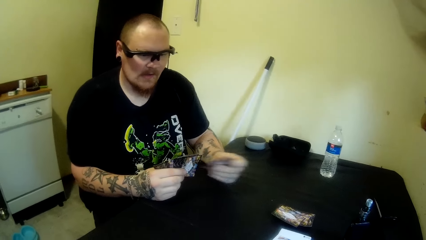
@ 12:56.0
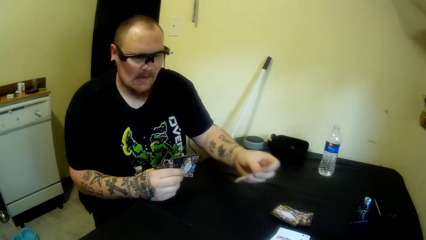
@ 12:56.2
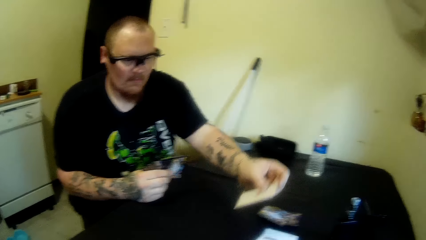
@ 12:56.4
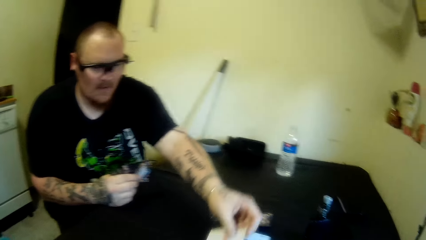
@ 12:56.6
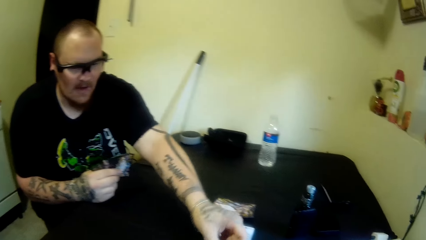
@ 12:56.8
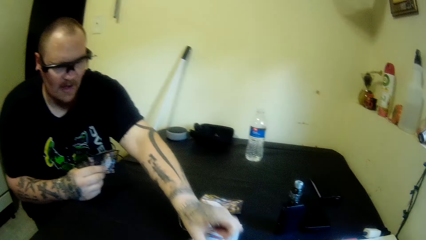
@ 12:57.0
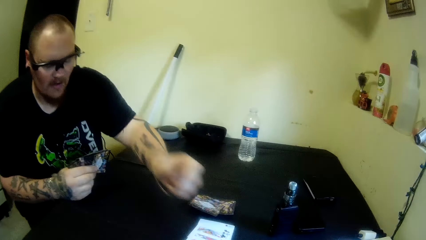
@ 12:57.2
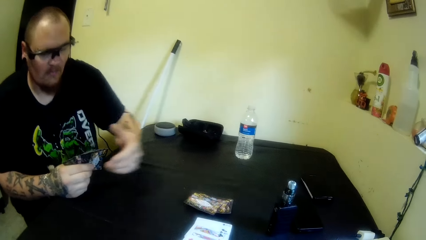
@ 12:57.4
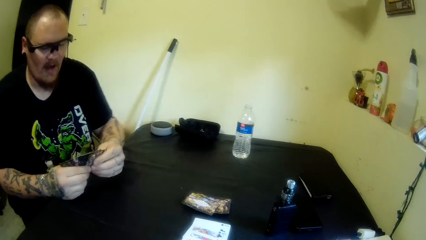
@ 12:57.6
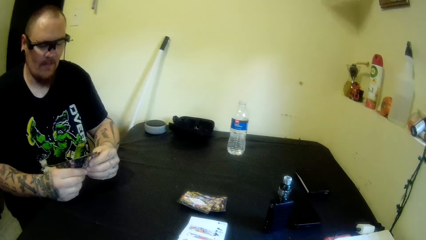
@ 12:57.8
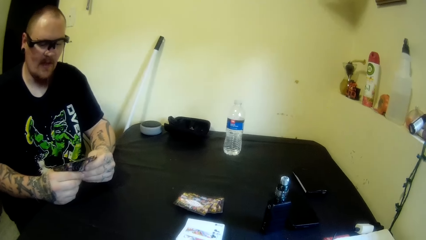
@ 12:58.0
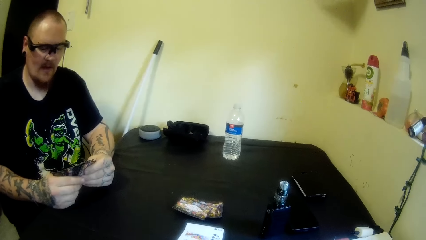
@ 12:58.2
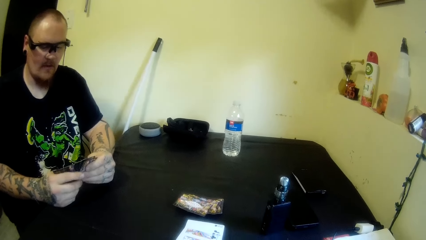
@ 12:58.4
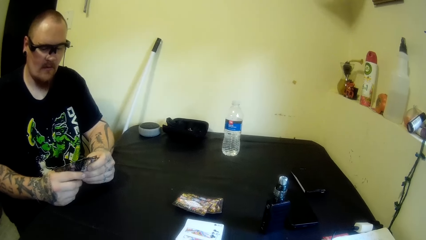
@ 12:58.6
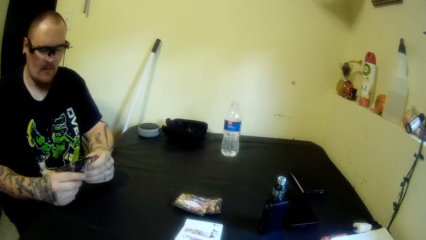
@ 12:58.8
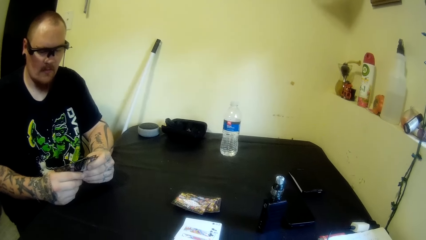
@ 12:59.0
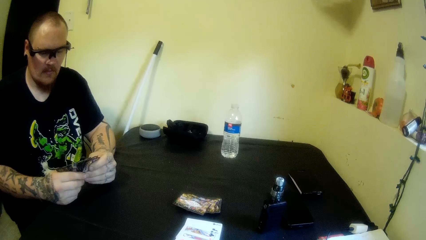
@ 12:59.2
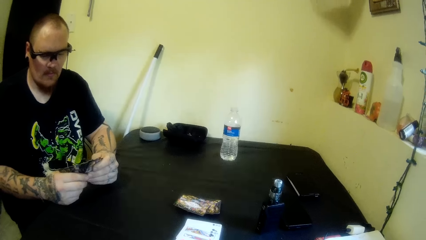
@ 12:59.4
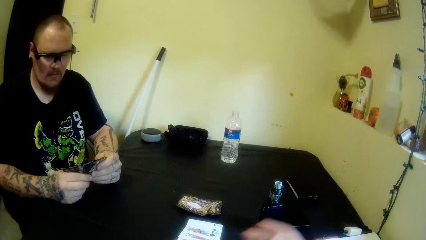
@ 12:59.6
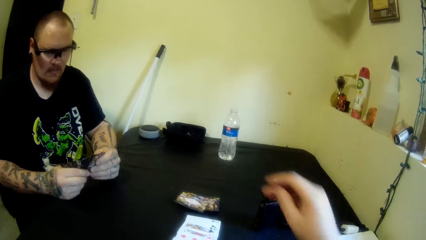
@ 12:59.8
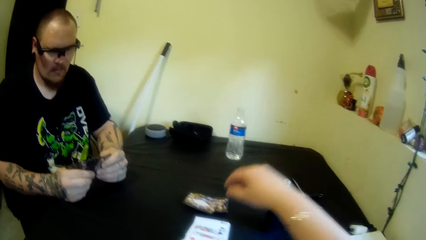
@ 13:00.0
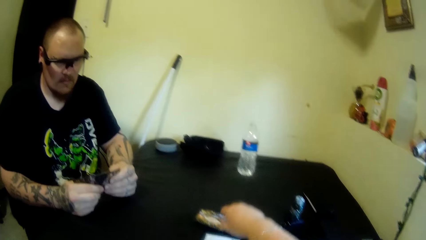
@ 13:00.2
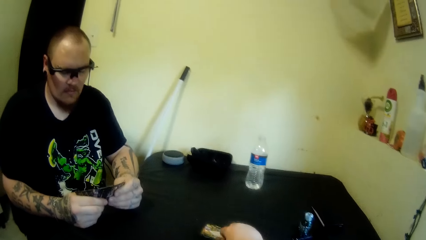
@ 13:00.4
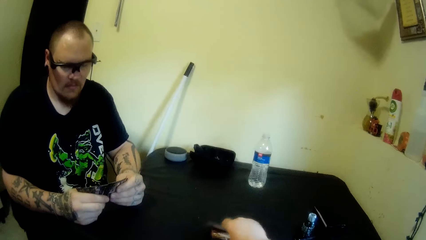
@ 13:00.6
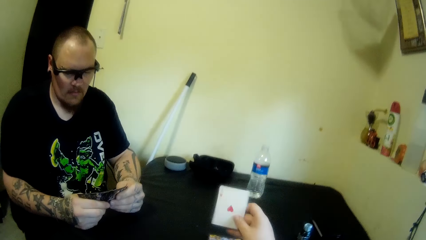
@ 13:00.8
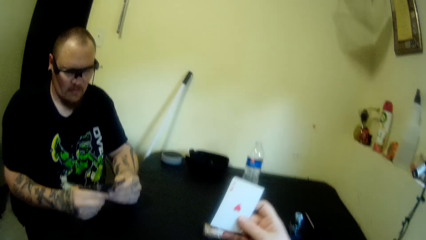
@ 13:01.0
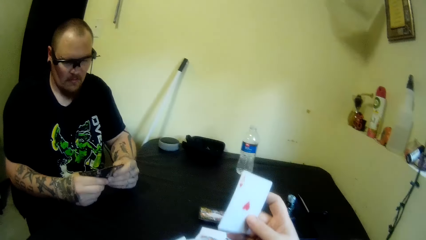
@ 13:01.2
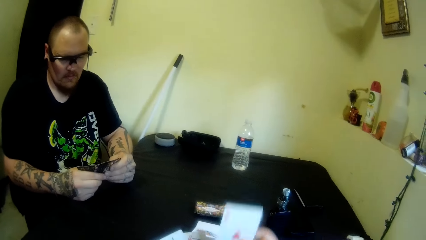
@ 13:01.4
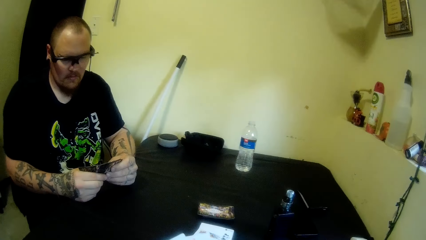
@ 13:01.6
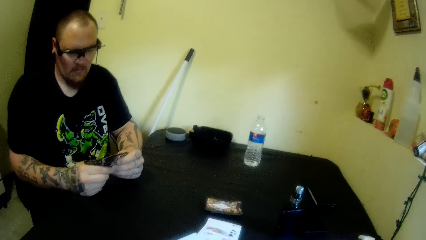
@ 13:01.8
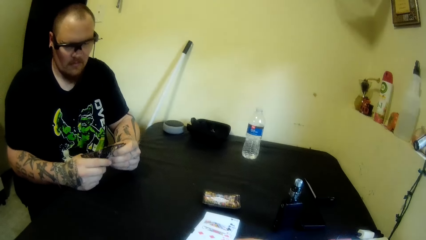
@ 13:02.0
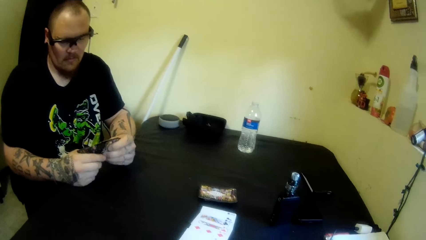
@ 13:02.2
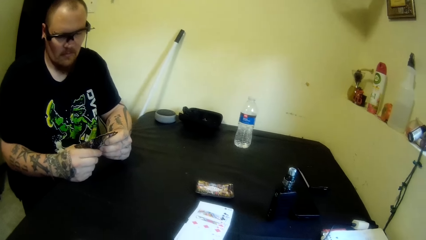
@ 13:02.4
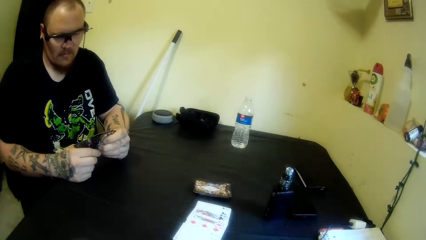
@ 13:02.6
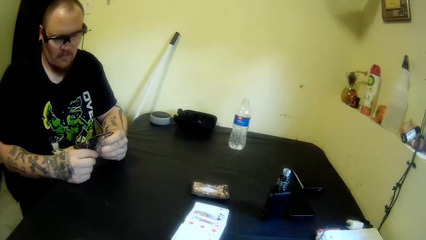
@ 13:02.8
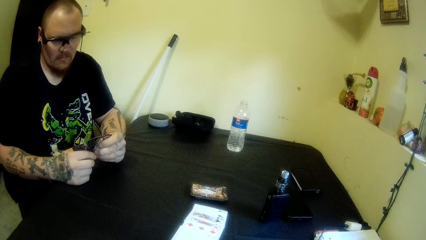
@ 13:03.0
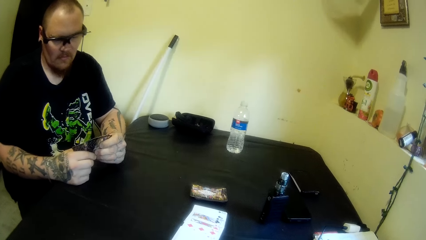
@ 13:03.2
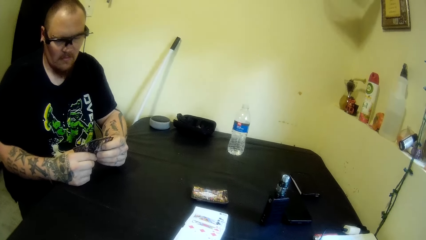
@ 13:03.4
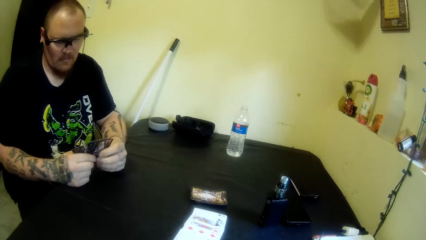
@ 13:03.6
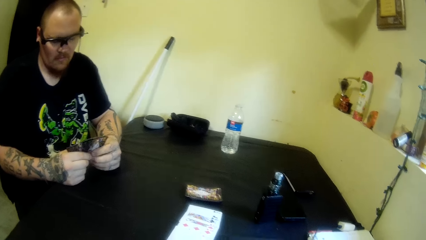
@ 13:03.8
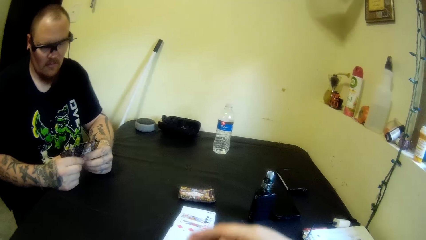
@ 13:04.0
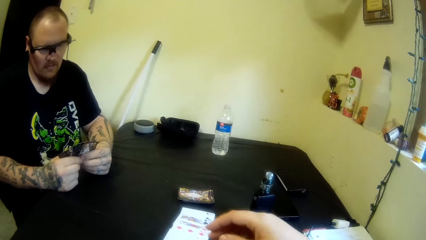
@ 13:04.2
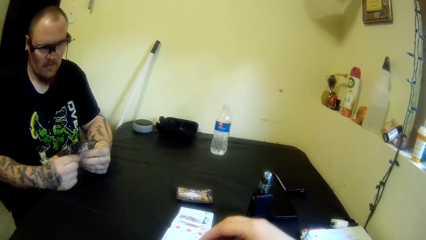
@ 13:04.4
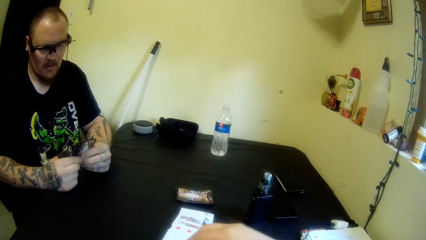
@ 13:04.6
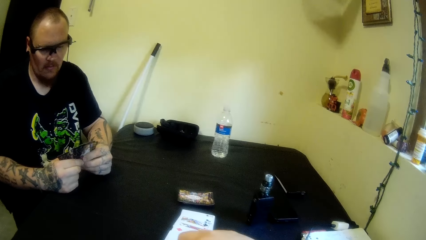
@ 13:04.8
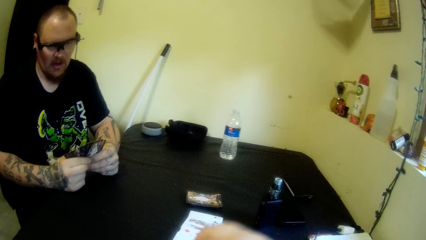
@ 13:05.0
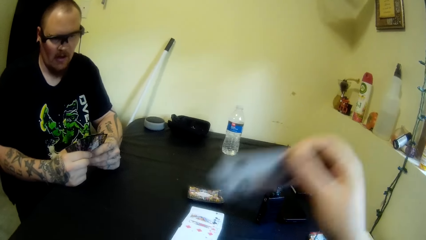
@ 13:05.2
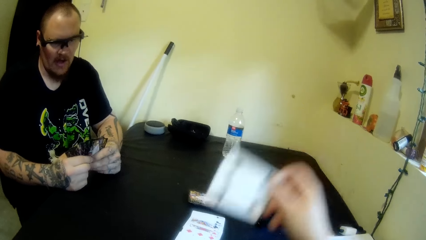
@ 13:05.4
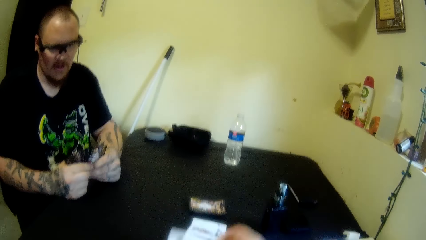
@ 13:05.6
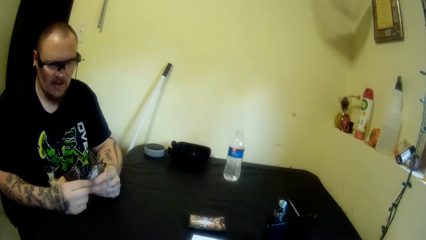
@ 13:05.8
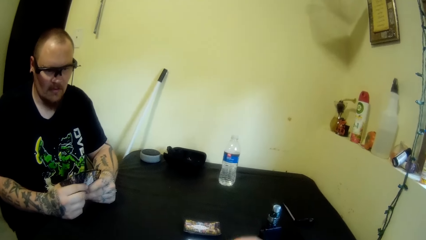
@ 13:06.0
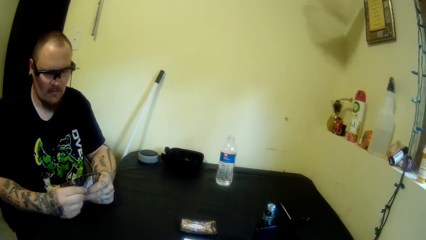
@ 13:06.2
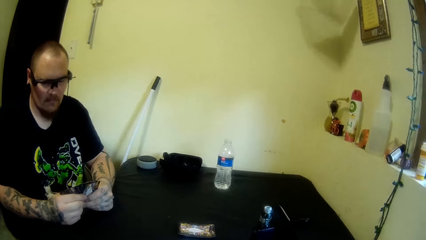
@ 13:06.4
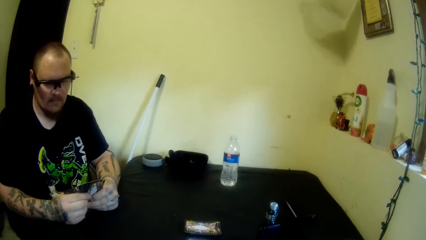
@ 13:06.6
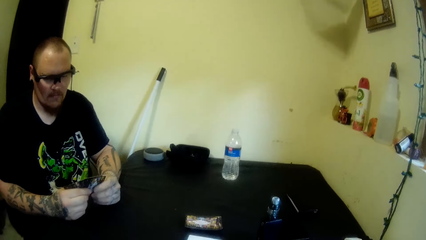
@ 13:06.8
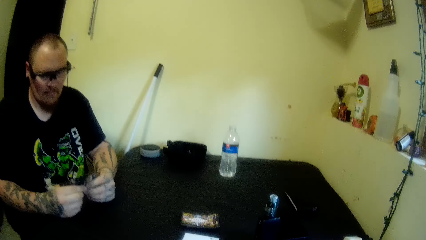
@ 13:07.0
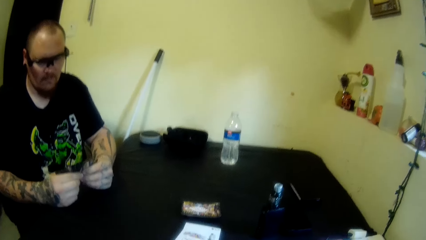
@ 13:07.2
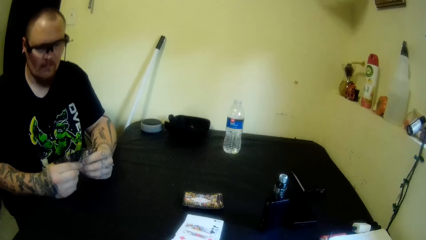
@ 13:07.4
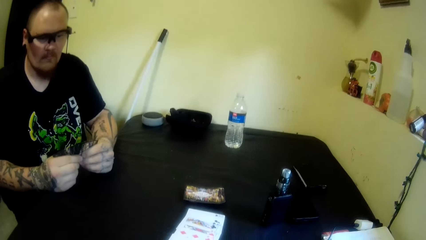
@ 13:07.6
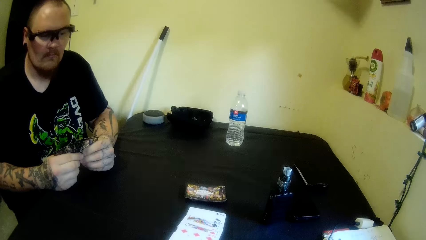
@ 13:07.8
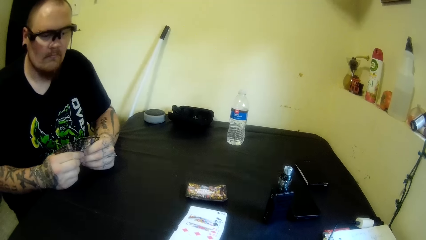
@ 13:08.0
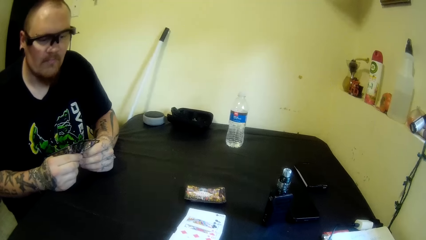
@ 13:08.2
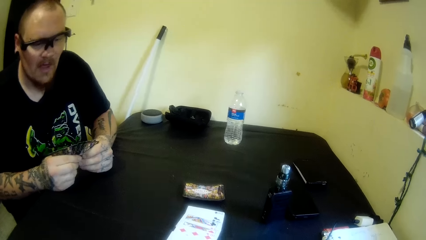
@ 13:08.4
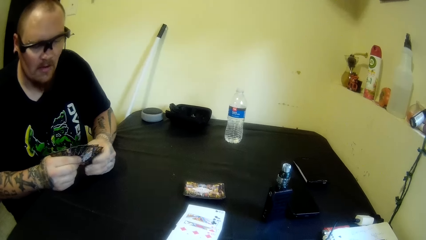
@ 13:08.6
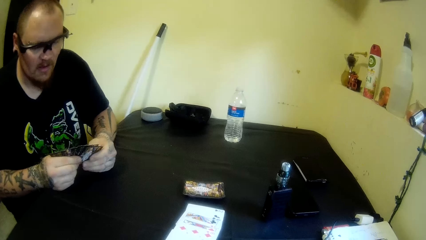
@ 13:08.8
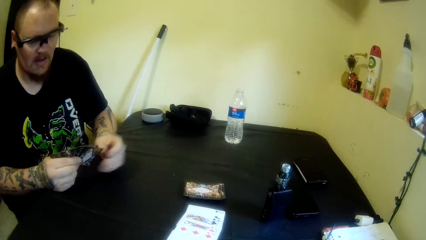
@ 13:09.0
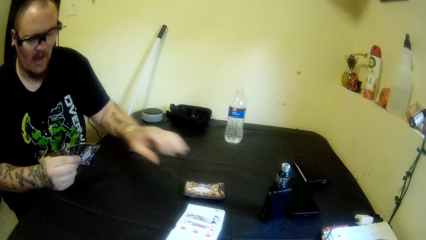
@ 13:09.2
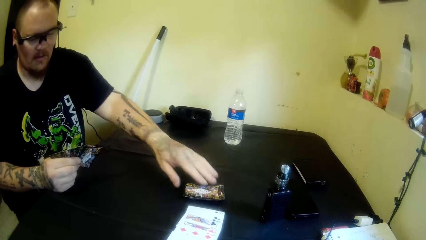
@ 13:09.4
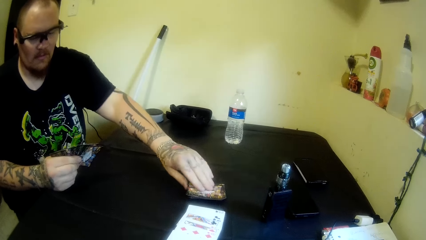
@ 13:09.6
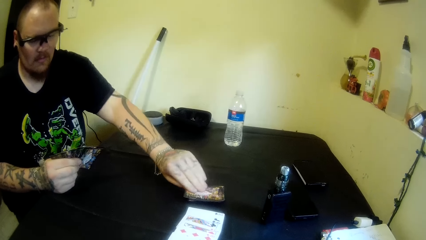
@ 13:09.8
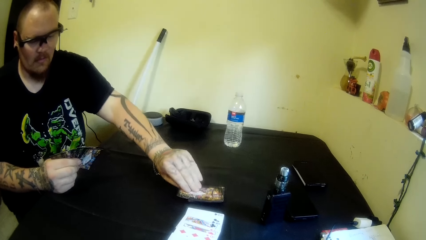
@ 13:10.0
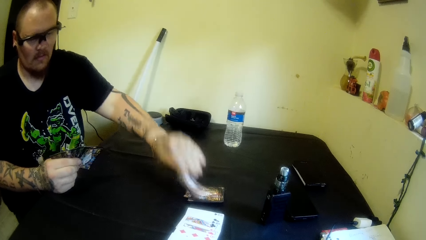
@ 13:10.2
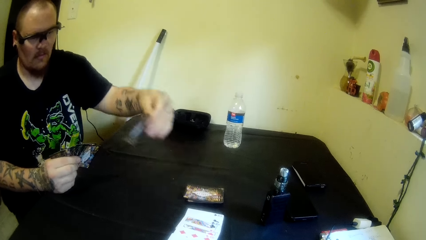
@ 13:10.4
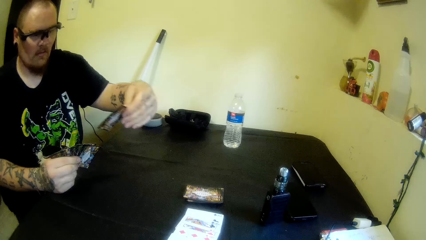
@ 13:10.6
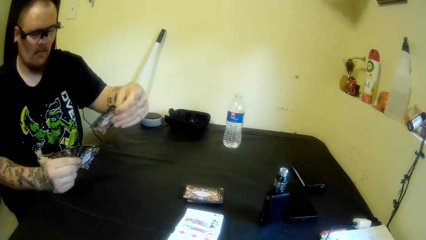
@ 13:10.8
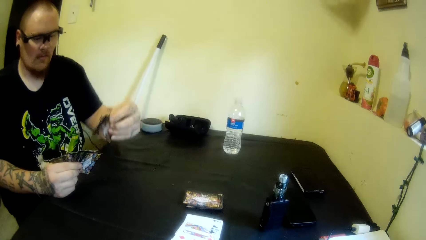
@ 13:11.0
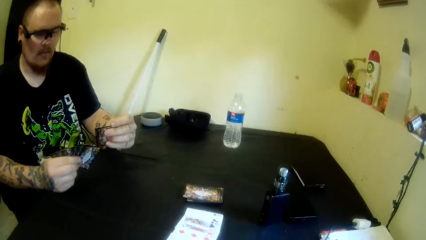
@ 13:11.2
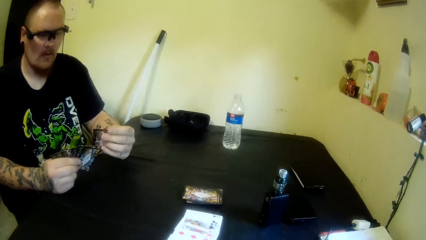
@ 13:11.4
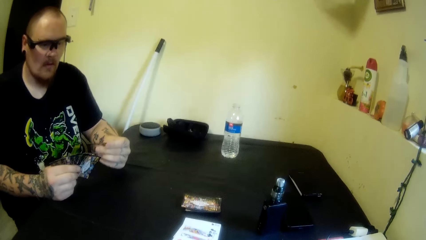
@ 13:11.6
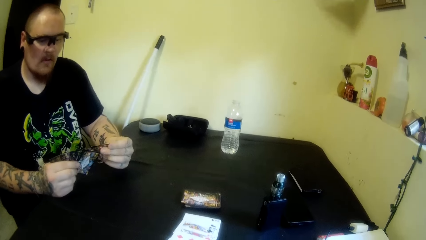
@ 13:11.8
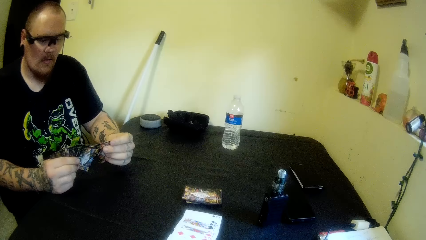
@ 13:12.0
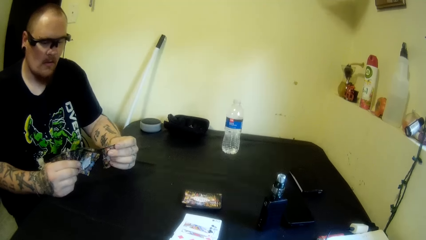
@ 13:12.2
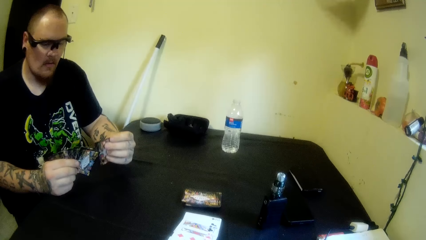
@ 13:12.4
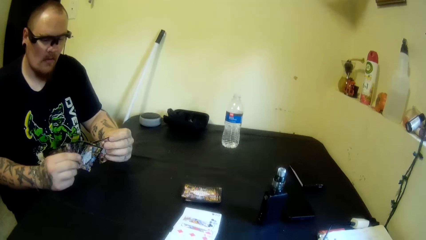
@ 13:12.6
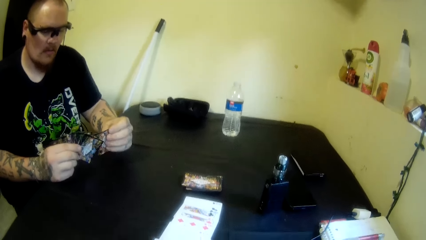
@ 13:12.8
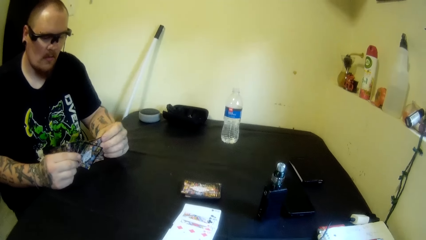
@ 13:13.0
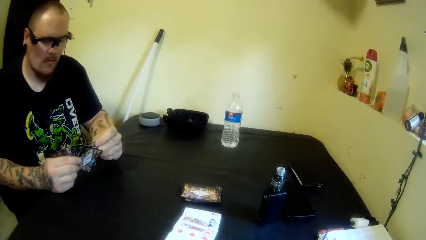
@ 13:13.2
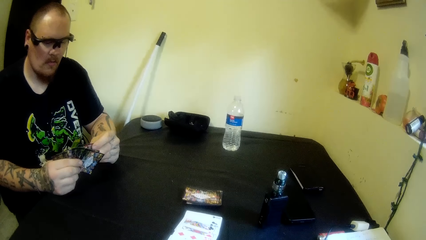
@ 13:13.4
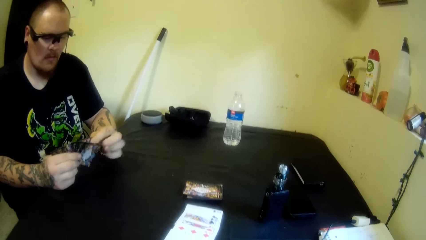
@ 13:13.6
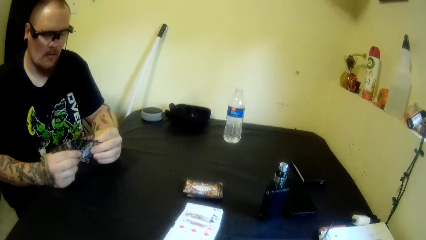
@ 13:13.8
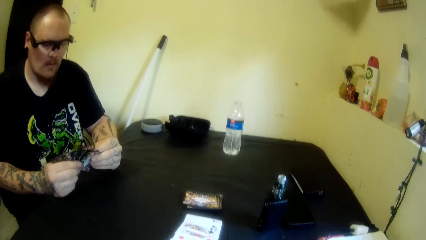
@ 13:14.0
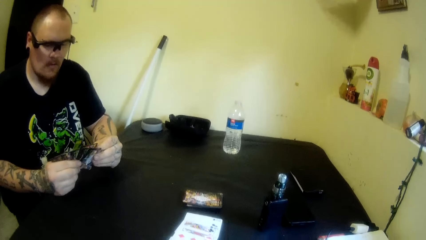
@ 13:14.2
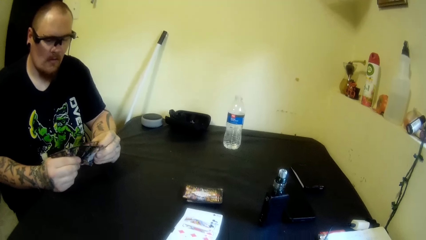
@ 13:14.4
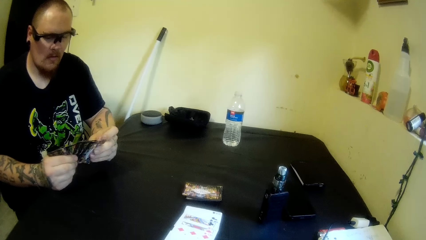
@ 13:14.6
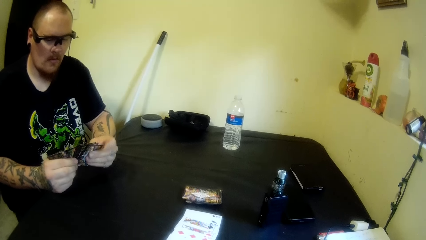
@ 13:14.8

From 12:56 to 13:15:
A man drops a card on the table with his left hand and holds the cards. The camera wearer picks up a card from the table with her right hand. She holds the cards. She drops the card on the table with her right hand. The man picks up a card from the table with his left hand, looks at the card, and holds the cards.
